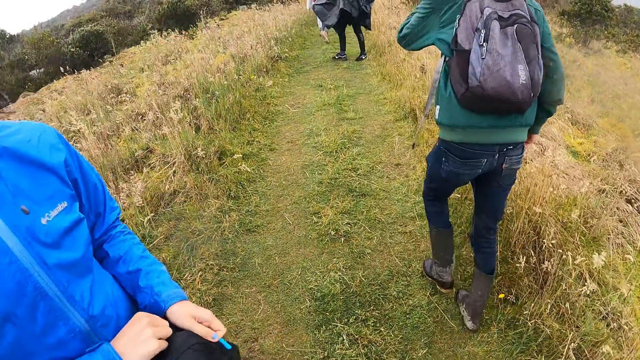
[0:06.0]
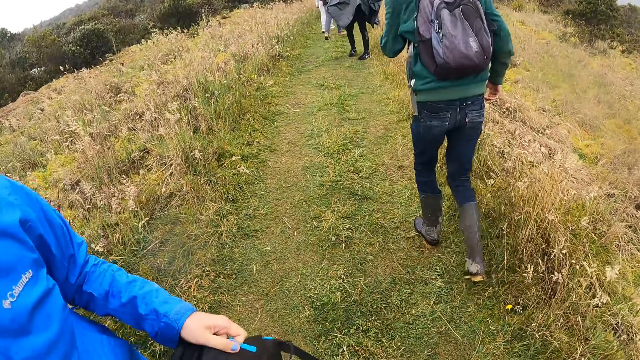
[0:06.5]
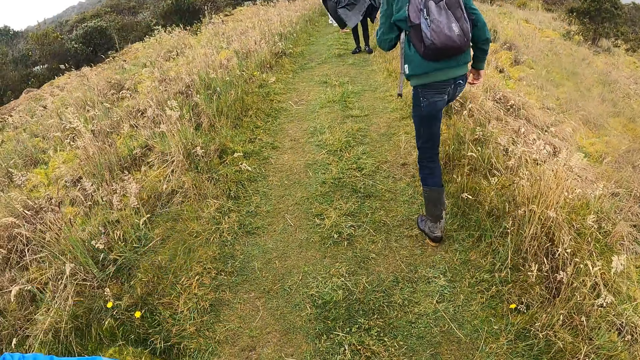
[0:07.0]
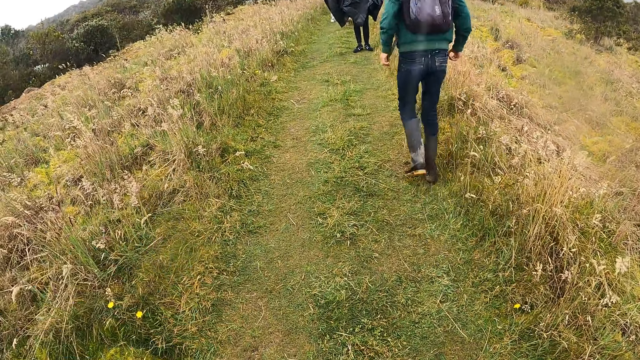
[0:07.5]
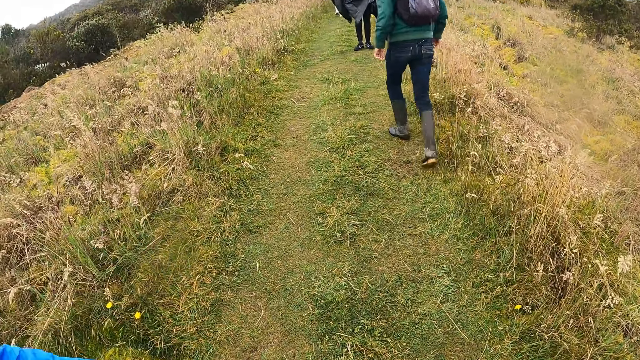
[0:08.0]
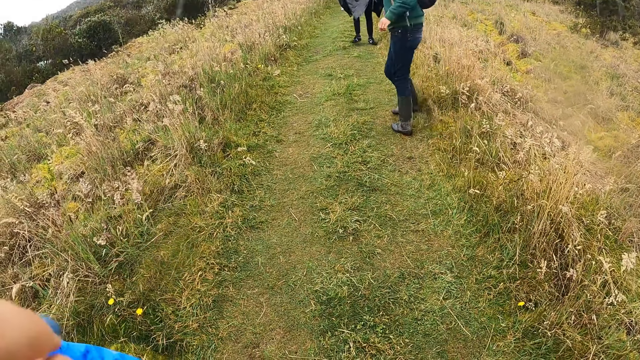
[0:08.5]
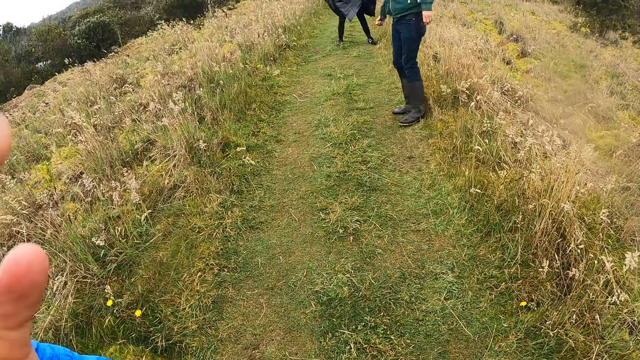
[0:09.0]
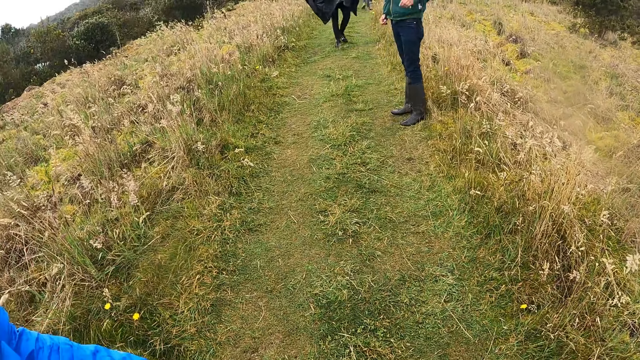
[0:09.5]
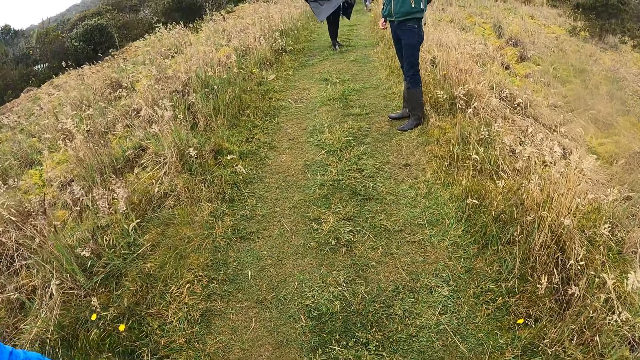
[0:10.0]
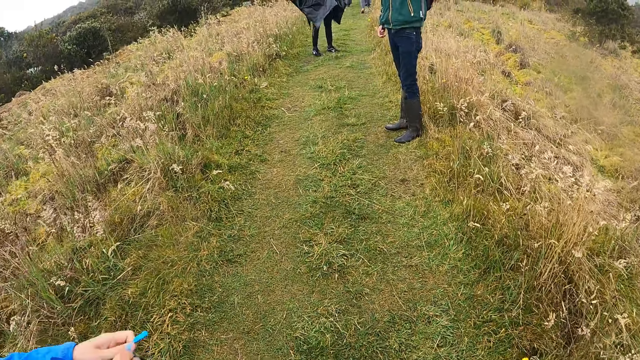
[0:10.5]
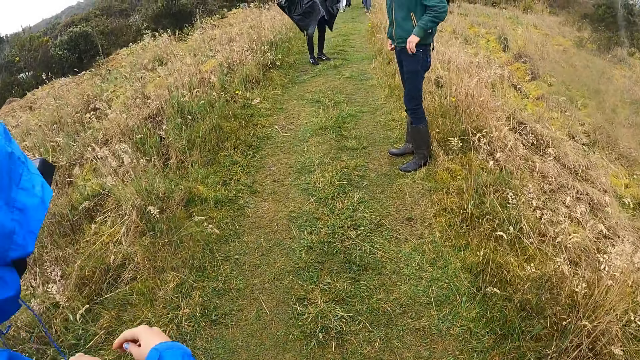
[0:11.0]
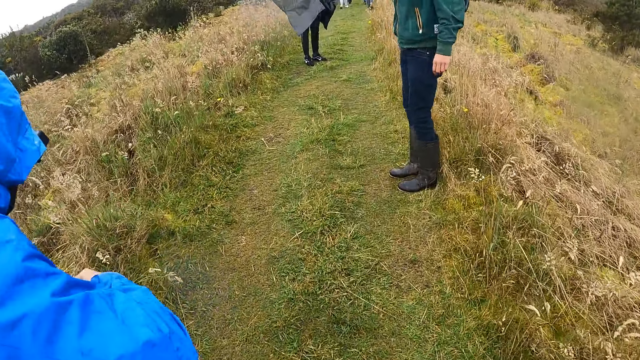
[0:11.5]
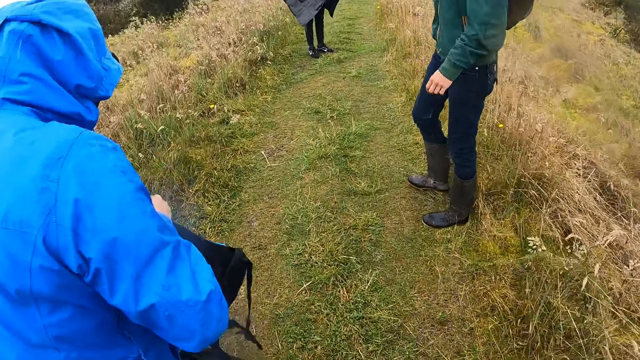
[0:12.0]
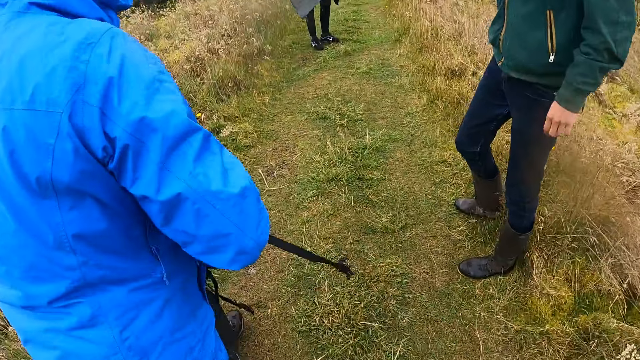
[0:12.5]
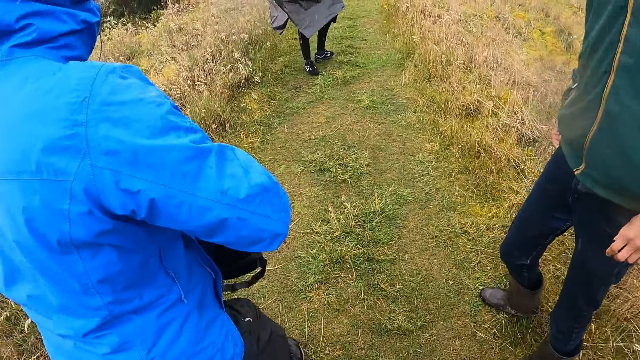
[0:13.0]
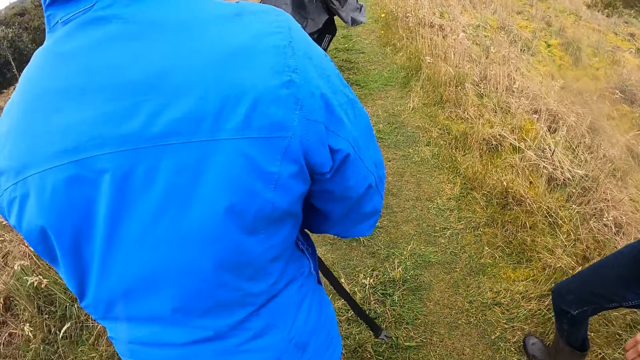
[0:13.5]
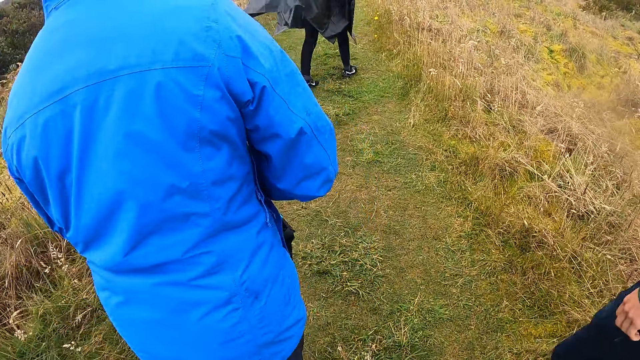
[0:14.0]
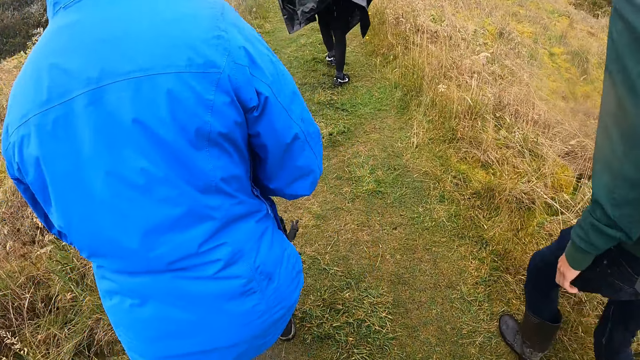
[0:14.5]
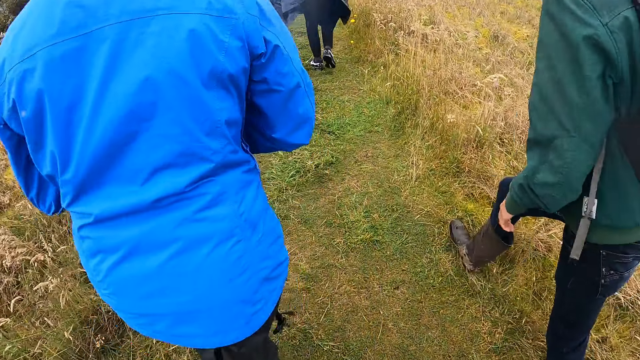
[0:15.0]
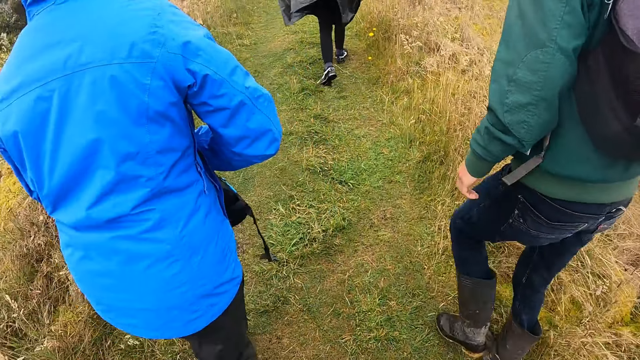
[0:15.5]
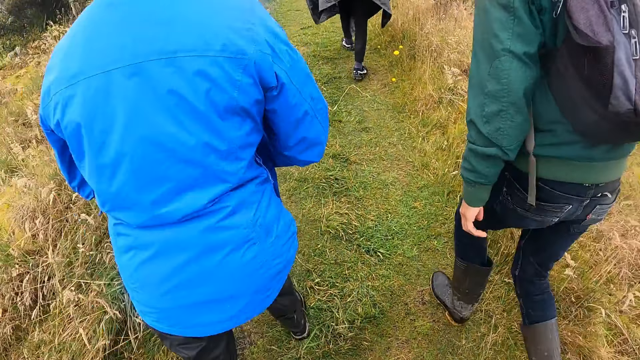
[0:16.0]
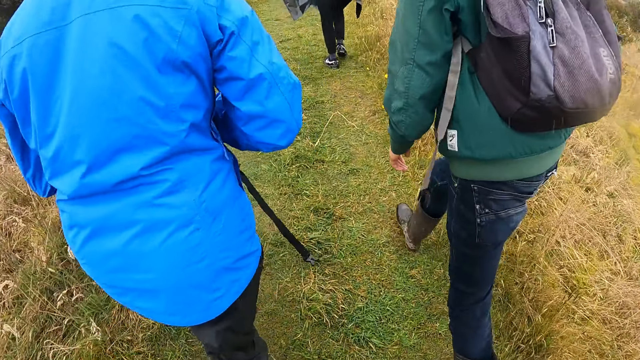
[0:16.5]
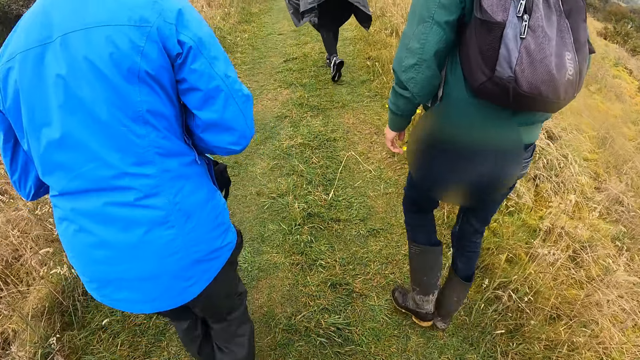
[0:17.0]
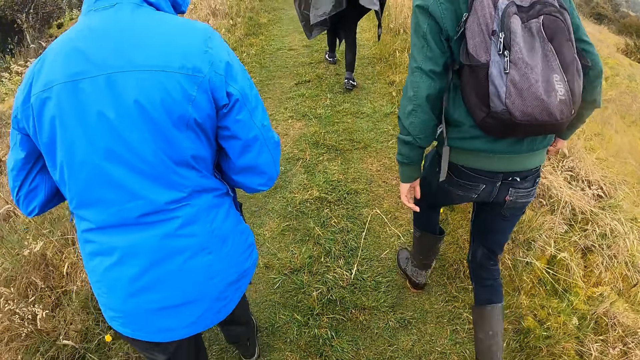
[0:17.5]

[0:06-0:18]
A woman opens a bag. The woman touches the camera wearer's face with her right hand. The woman zips the bag in her left hand with her right hand. The woman walks through the field. The camera wearer walks through the field. The woman walks around the field.

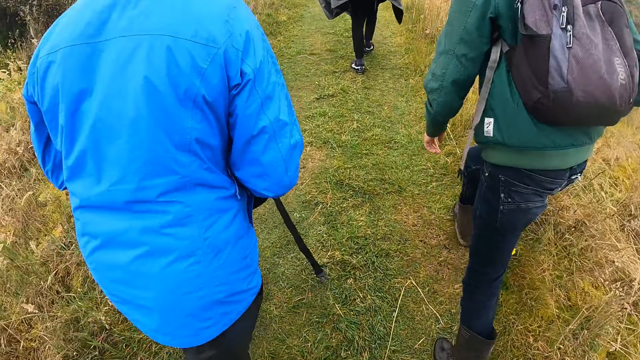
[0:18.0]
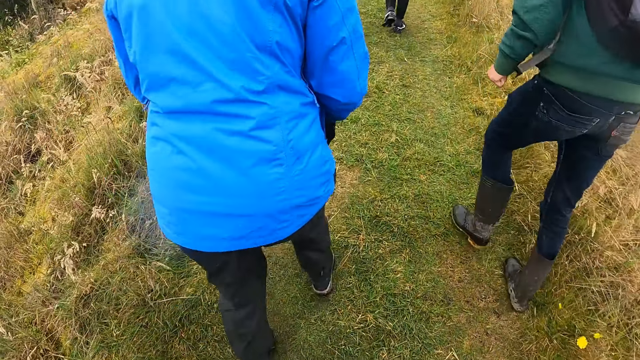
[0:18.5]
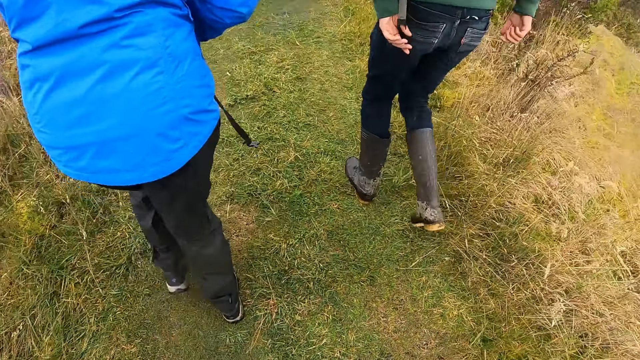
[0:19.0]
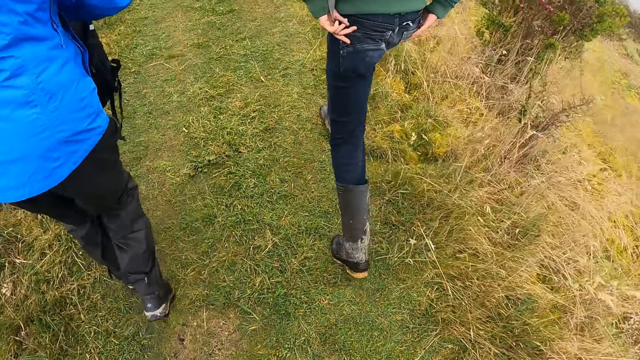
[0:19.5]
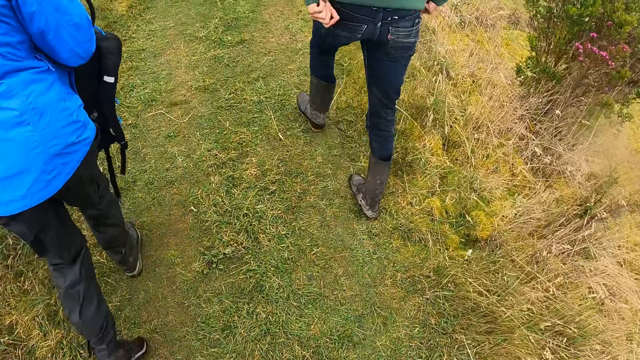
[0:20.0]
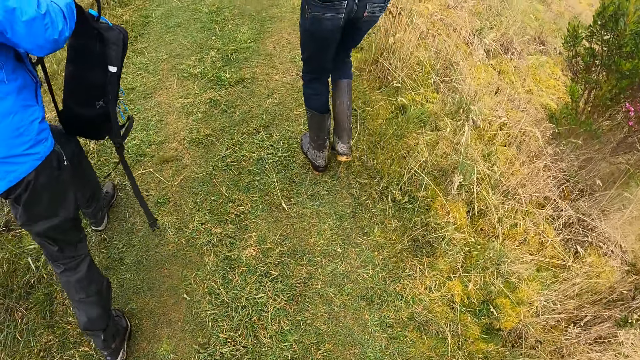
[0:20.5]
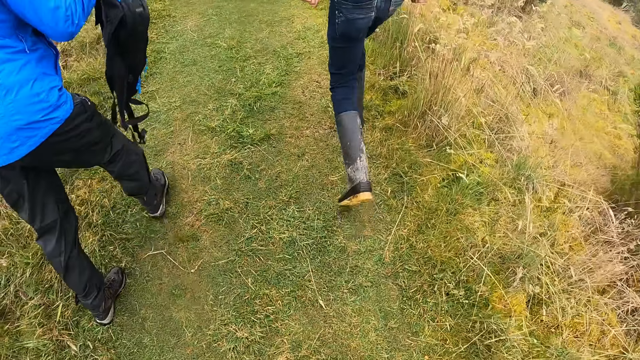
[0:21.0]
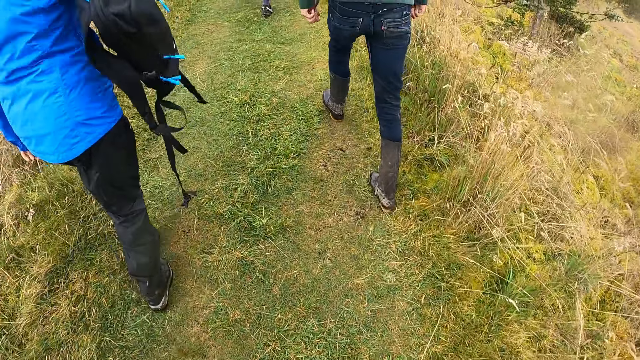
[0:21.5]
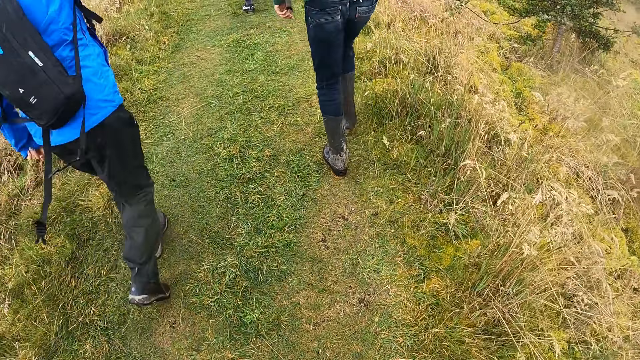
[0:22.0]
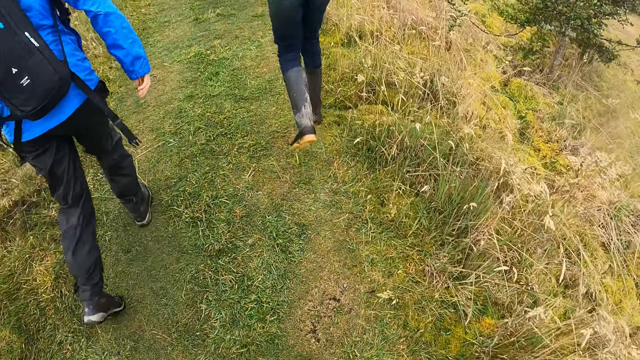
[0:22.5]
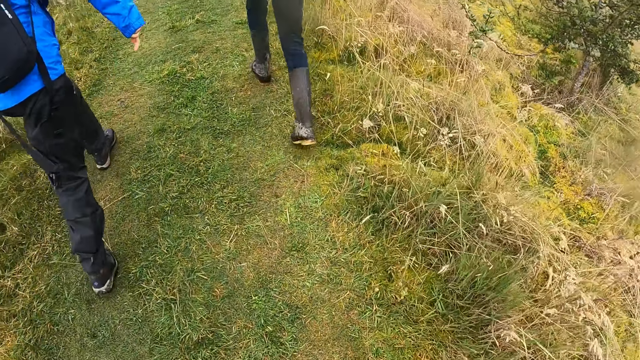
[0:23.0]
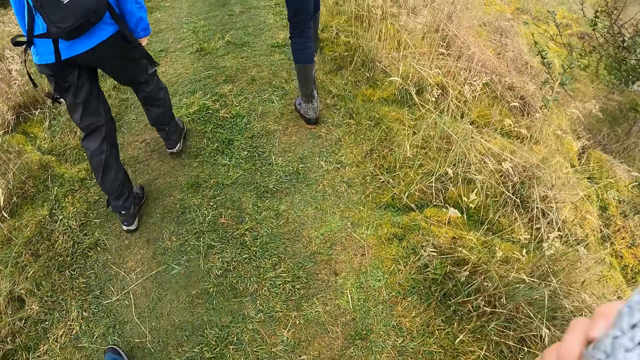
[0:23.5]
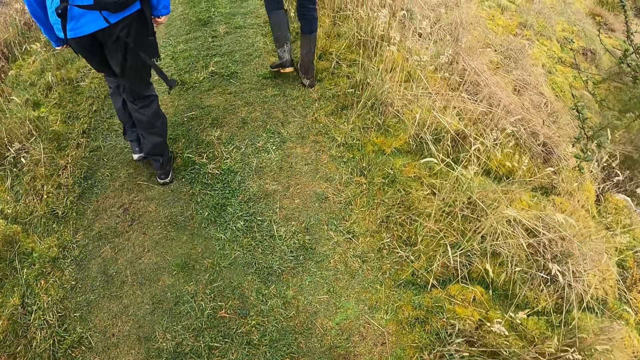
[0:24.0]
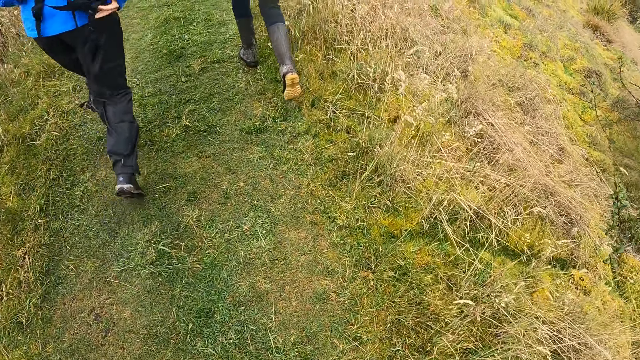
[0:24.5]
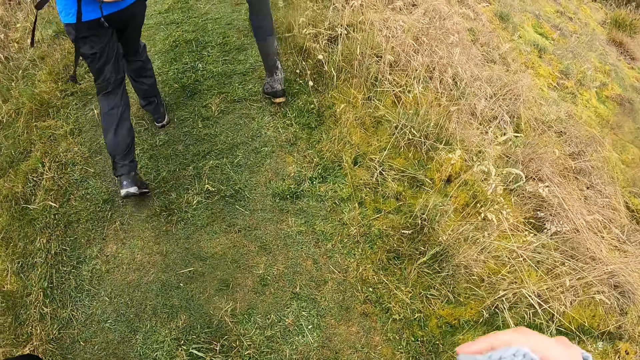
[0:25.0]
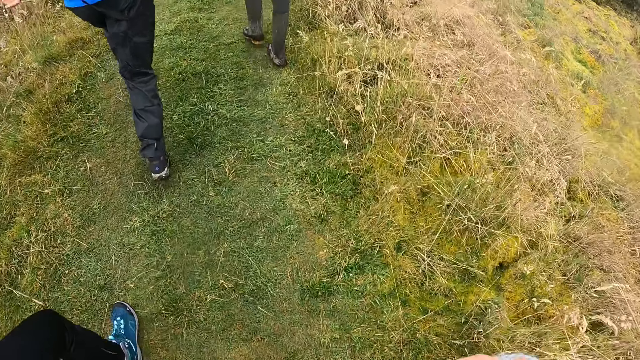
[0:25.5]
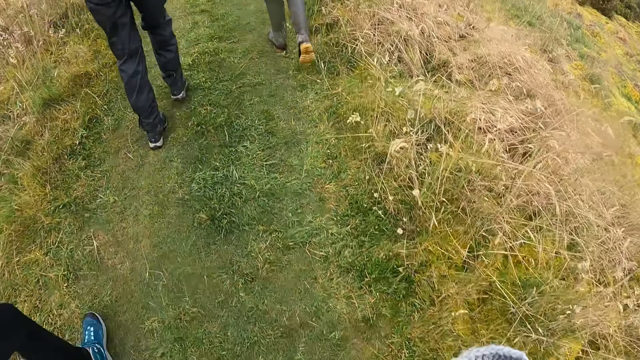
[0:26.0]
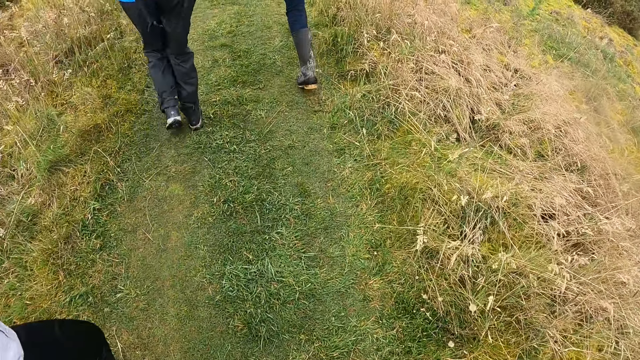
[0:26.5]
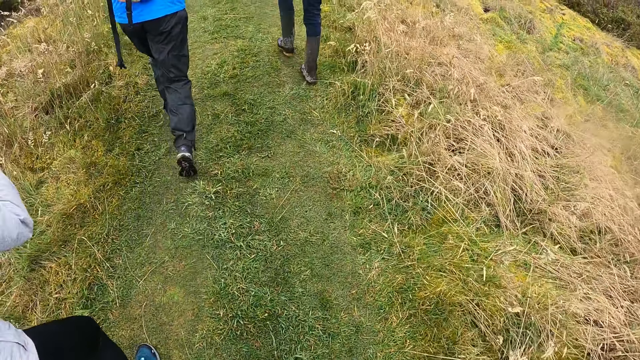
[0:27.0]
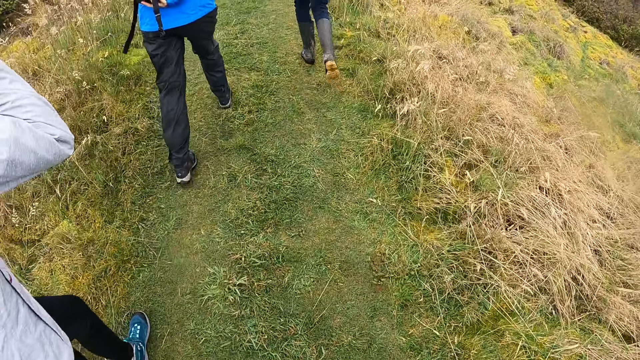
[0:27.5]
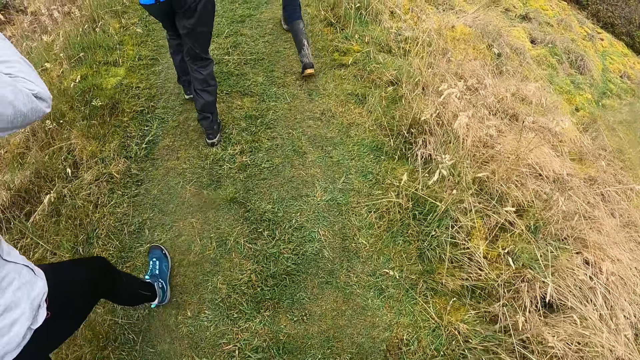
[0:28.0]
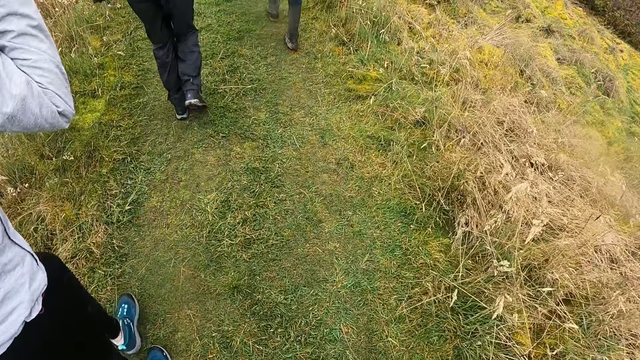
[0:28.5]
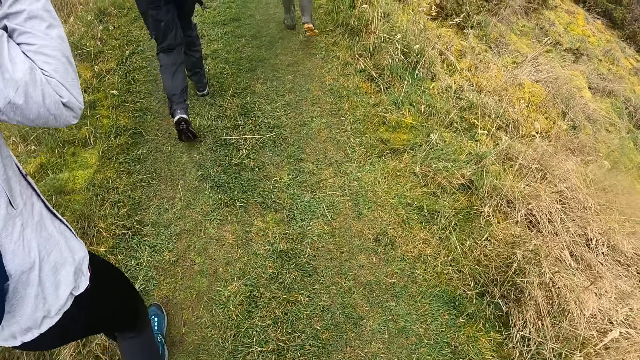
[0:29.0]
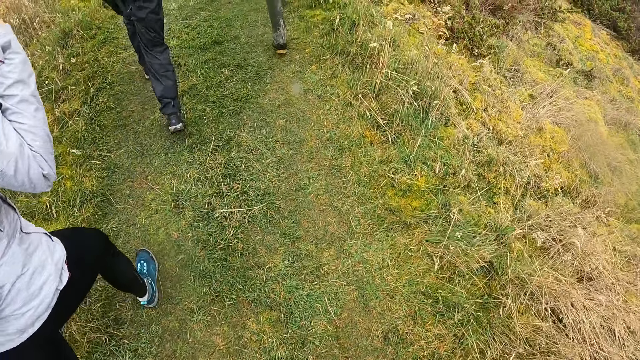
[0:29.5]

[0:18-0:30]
The camera wearer walks around the field. The woman puts the bag in her right hand on her back. The woman walks around the field. The camera wearer adjusts a knitted cap in her right hand. She holds a towel. She walks around the field.
